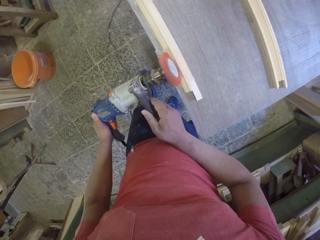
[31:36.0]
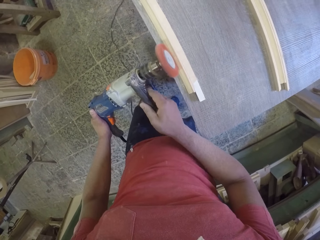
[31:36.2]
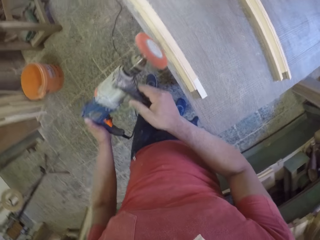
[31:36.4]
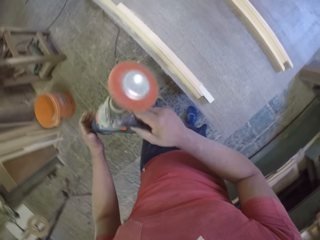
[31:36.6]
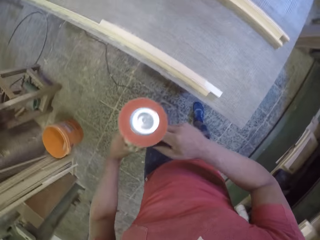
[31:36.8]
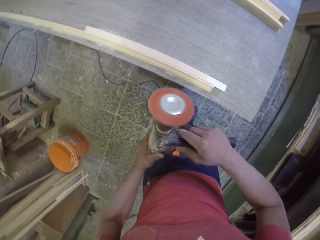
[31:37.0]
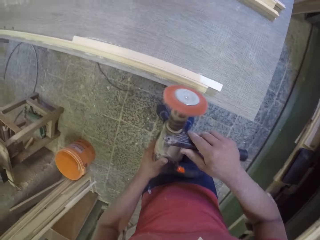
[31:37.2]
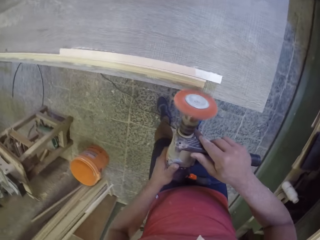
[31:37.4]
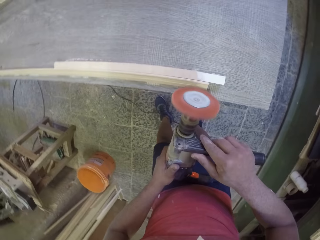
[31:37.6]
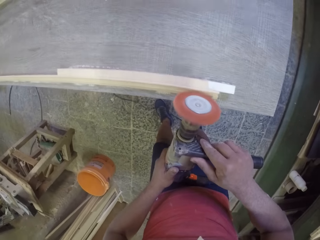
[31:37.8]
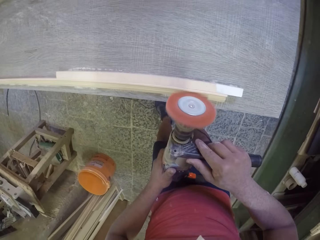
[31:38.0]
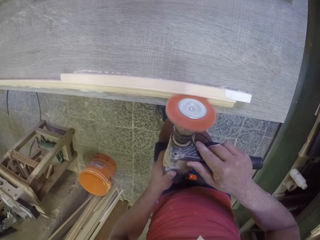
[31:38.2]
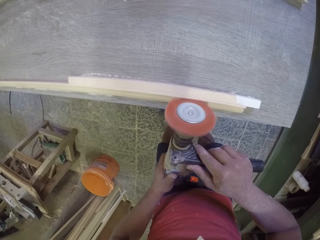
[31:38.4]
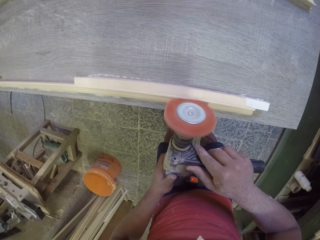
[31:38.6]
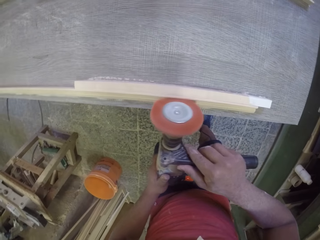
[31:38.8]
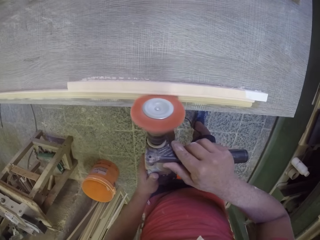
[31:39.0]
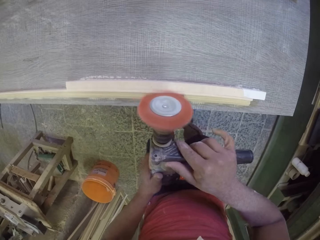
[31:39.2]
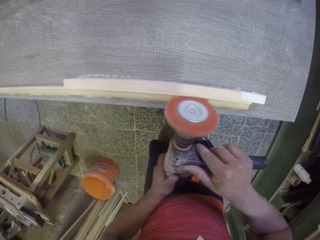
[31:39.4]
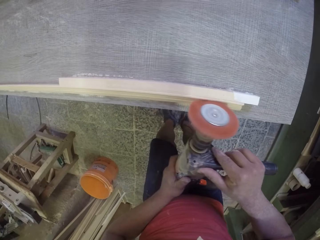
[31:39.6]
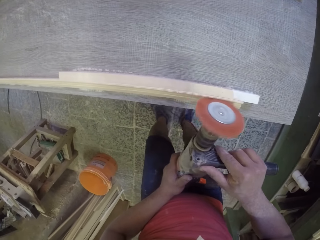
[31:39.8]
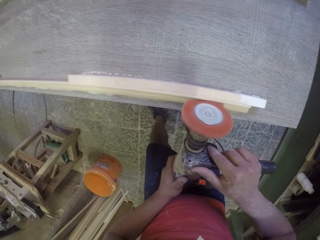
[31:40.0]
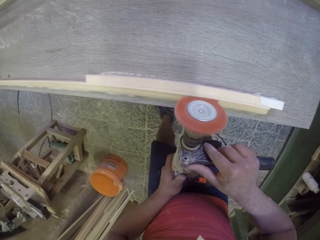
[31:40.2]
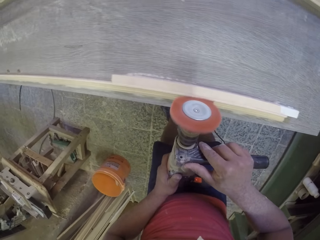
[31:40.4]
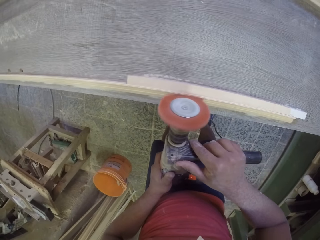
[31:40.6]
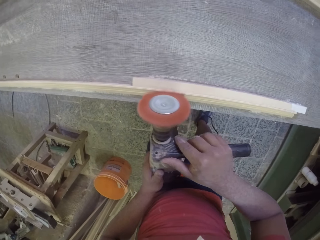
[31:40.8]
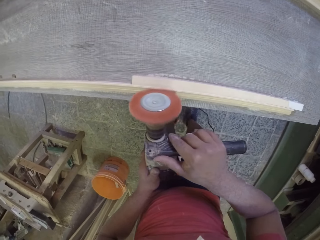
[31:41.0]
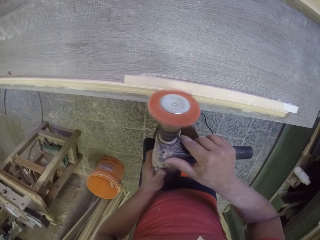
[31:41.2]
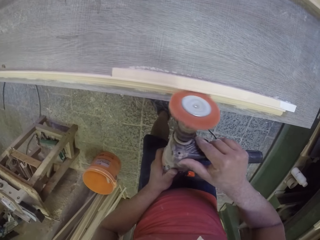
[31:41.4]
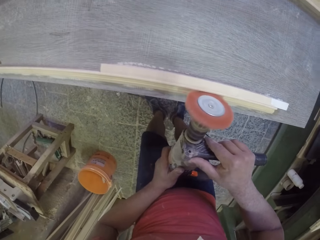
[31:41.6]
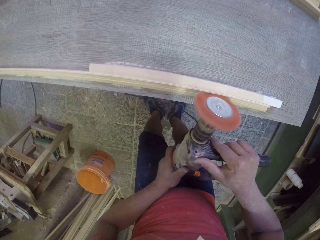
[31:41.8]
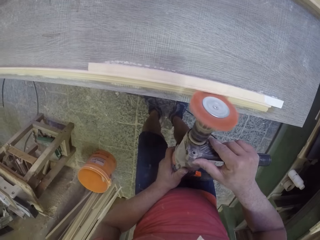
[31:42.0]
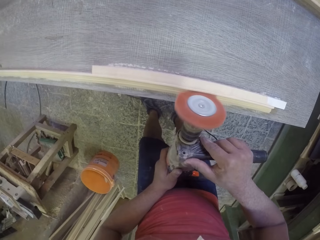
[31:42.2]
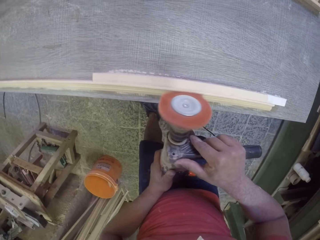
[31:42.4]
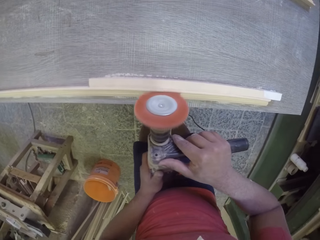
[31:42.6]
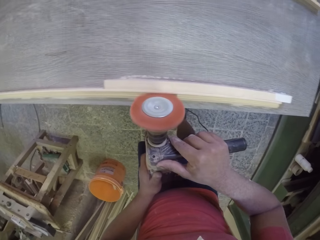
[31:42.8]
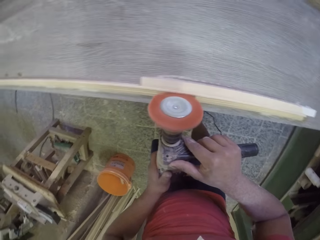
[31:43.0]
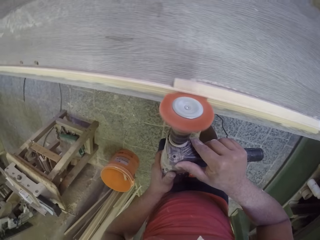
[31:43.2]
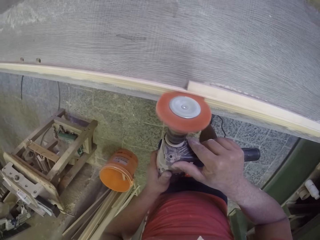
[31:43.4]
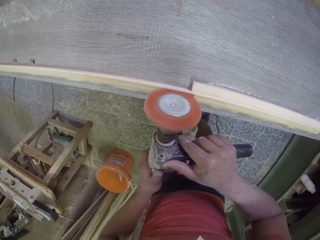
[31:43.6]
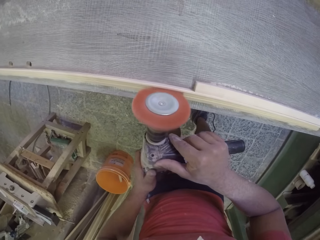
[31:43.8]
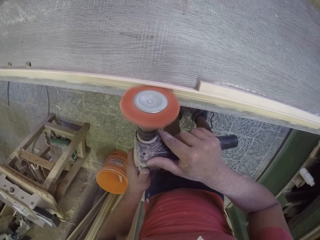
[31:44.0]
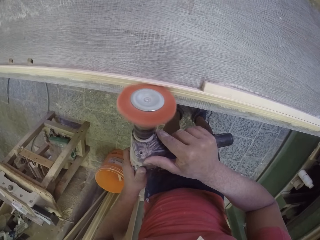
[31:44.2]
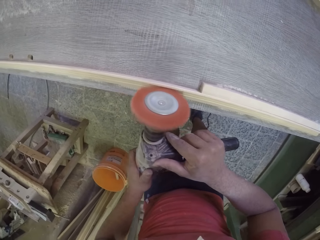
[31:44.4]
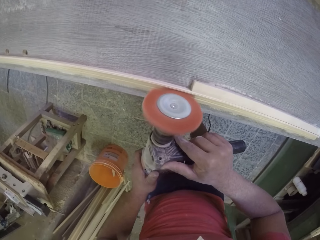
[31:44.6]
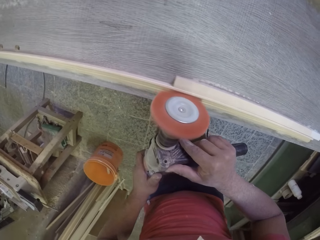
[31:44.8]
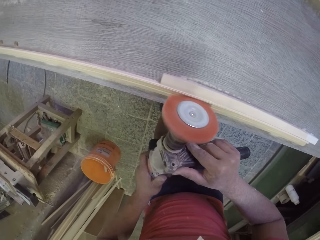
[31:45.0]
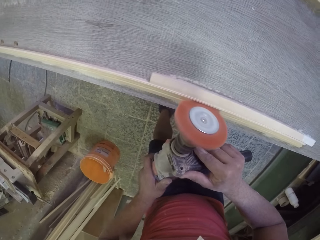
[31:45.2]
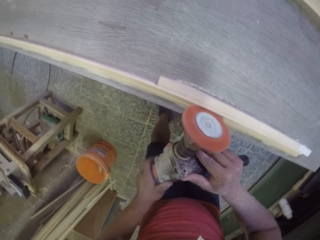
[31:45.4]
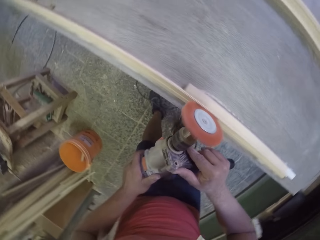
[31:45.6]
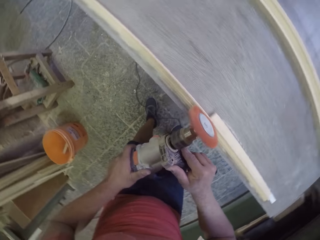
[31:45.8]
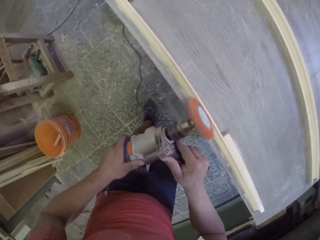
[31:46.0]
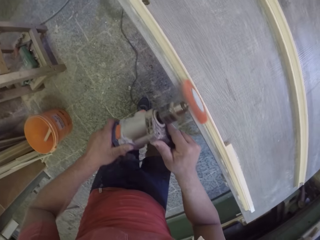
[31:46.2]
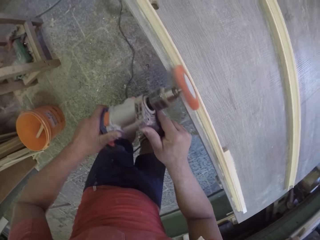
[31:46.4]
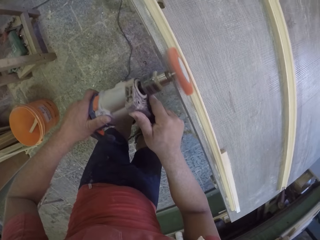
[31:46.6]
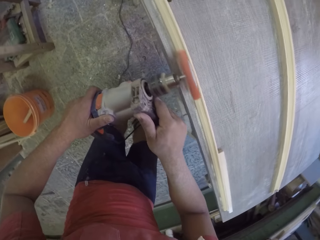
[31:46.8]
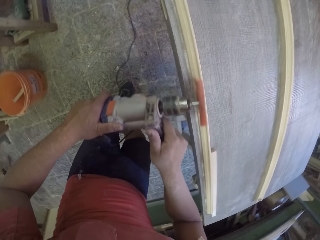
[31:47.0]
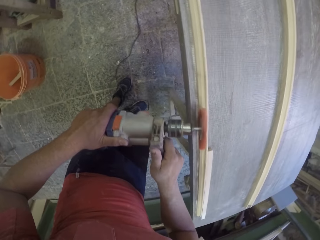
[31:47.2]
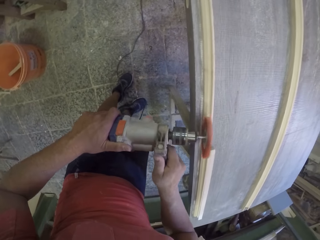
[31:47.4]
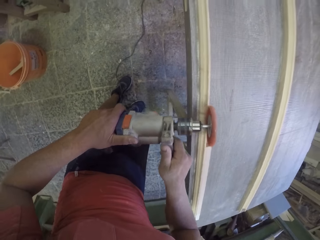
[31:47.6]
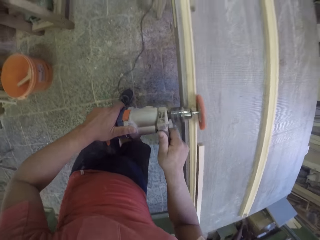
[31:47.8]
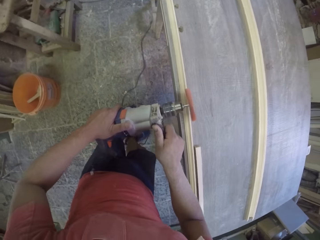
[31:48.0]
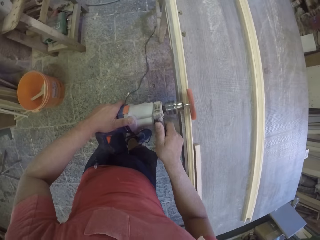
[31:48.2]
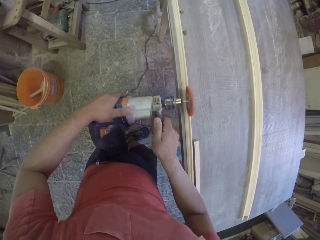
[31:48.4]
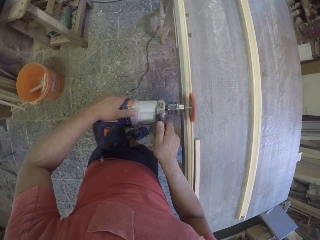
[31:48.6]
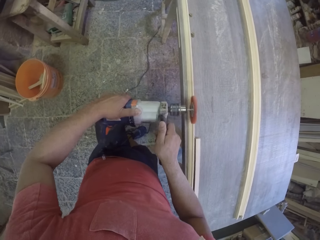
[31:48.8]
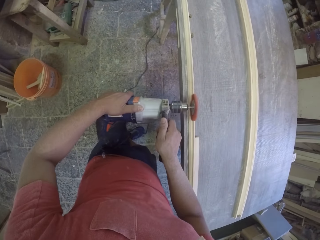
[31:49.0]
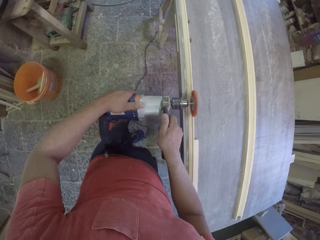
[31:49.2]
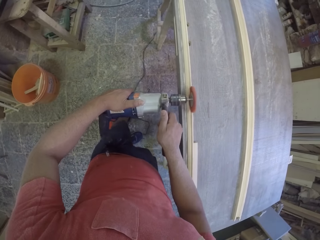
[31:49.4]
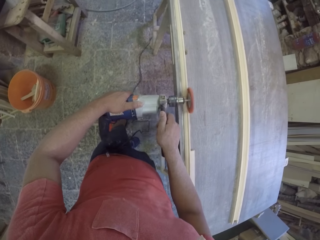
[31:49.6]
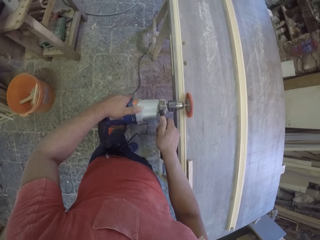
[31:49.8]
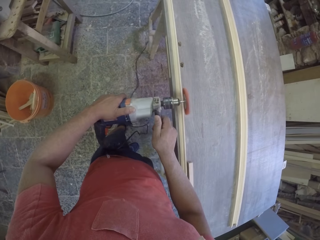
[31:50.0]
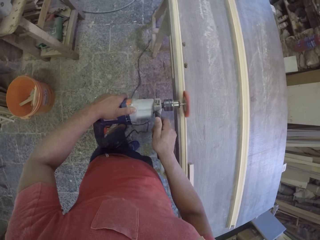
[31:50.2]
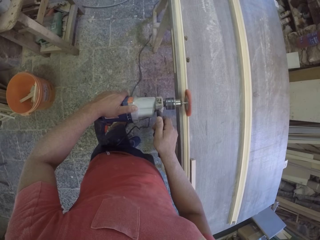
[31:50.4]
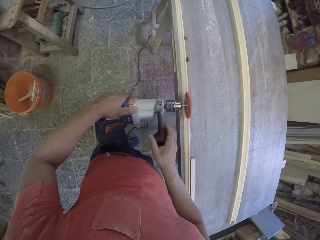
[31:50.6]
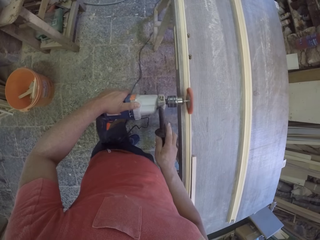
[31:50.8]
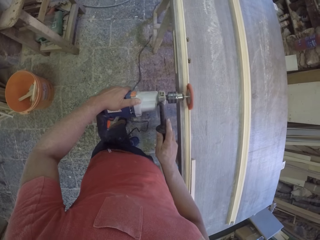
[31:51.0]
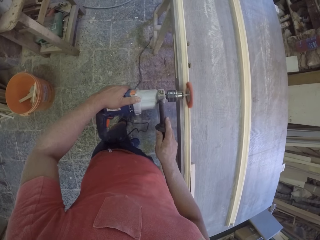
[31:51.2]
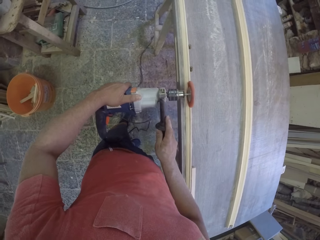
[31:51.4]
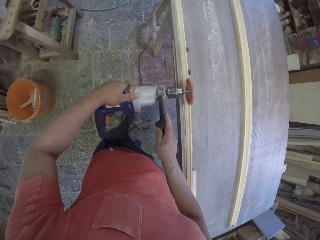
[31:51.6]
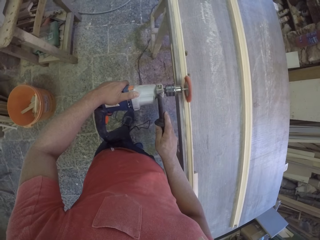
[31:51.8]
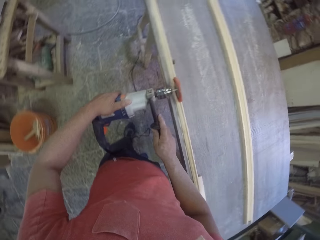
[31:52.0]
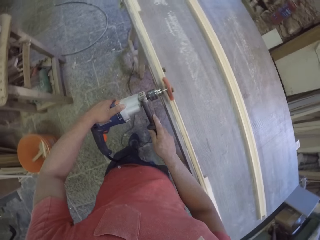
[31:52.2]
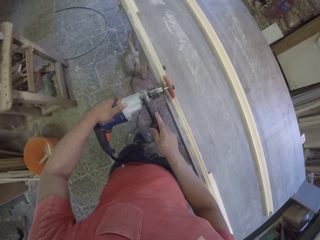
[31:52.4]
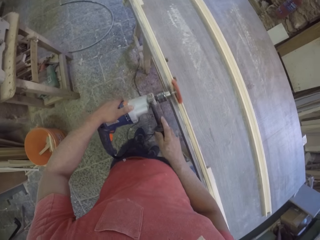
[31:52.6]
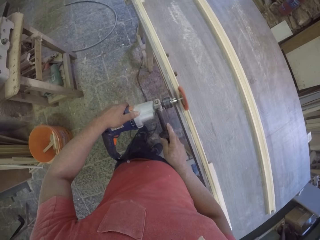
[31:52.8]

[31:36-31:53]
The camera wearer turns the grinder. They grind the wood stick.

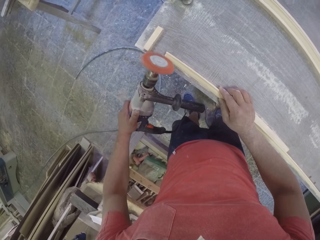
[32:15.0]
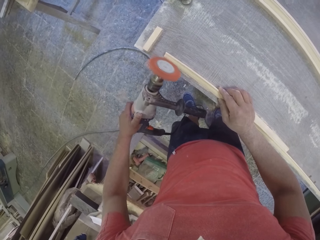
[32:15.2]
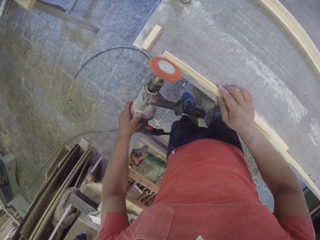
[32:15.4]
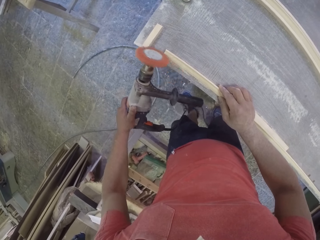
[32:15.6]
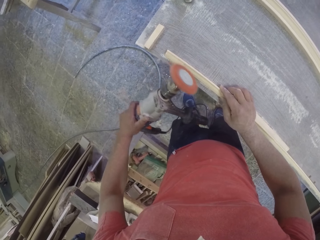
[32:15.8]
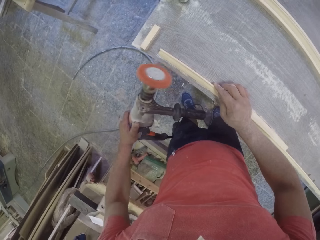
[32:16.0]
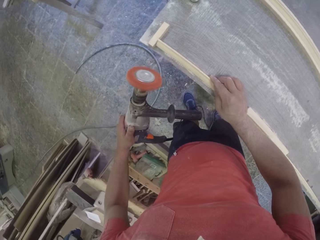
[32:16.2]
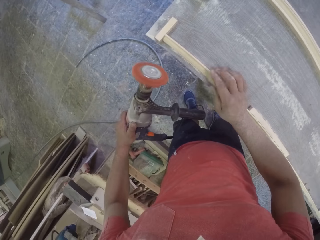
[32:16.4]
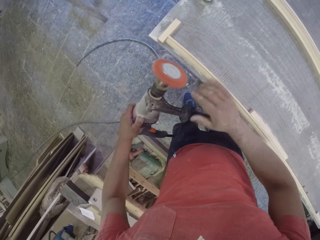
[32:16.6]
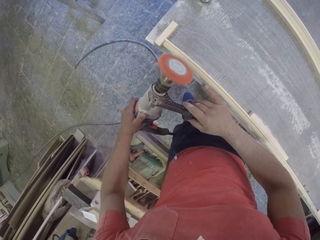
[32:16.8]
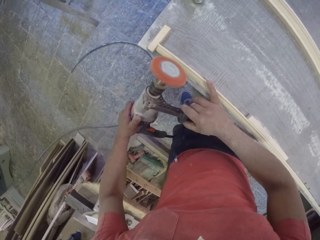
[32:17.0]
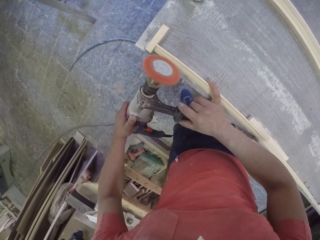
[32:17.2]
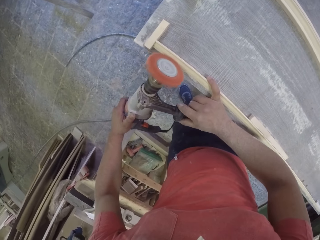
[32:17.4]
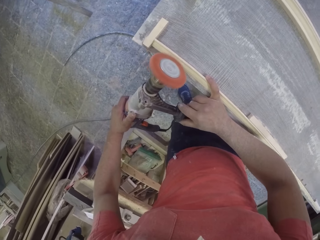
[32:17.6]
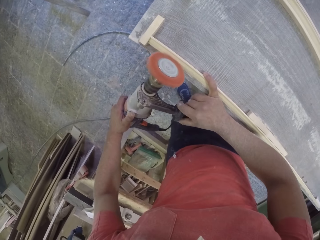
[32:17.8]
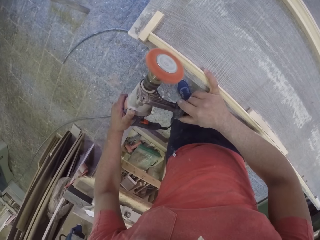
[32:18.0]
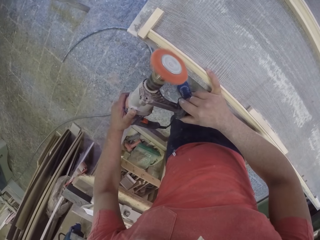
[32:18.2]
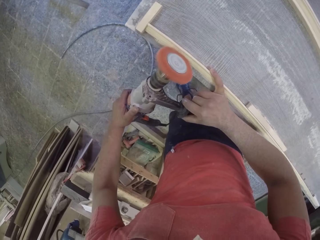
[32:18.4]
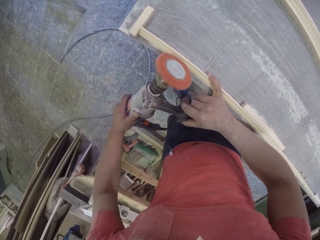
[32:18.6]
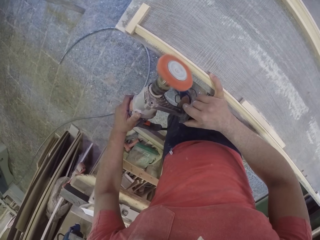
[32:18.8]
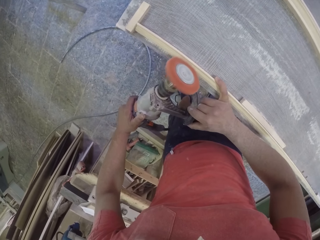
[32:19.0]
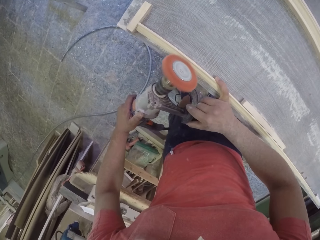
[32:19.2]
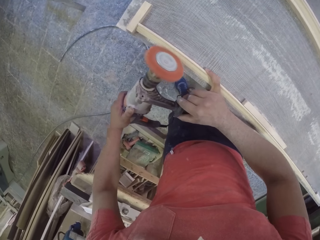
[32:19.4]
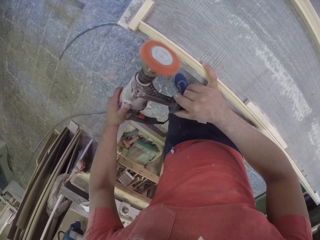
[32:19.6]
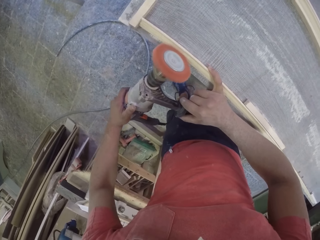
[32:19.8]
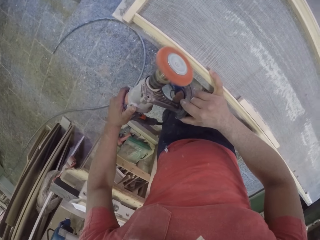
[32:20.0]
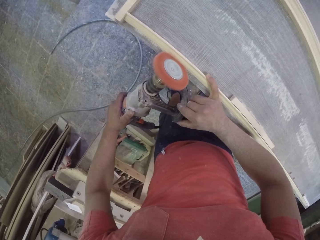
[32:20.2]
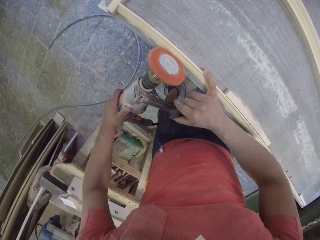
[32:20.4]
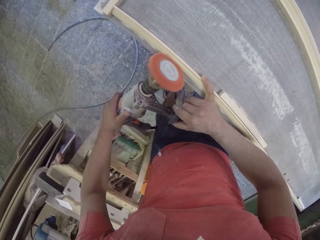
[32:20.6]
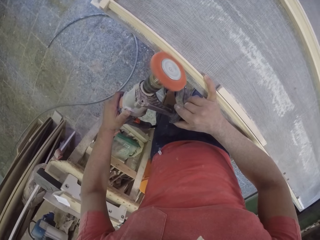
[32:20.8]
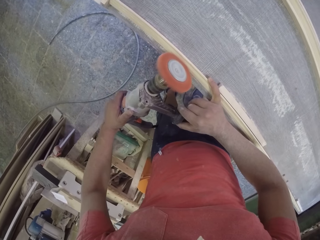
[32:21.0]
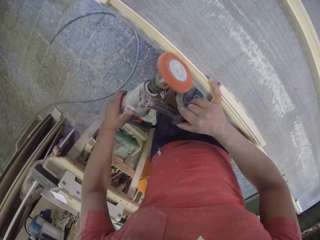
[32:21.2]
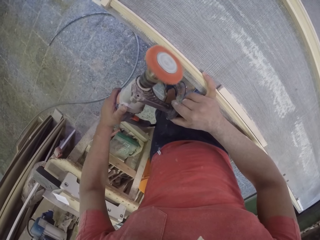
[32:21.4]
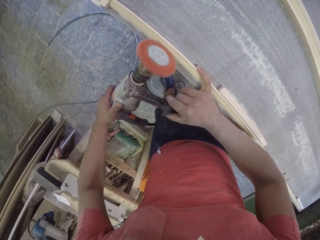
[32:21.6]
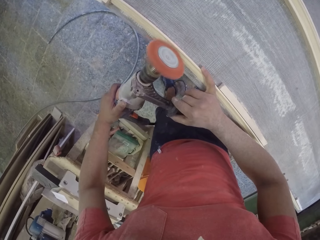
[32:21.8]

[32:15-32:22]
The camera wearer cuts the wood with the grinder.
